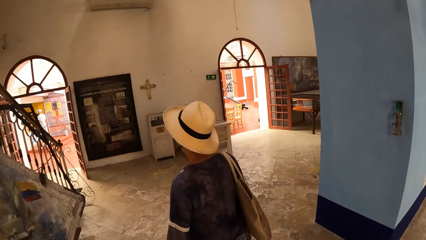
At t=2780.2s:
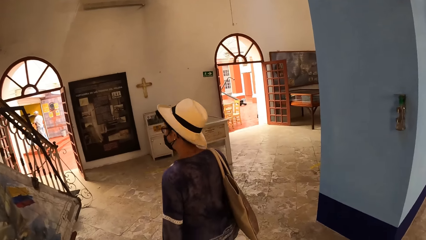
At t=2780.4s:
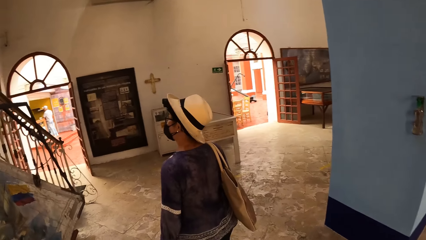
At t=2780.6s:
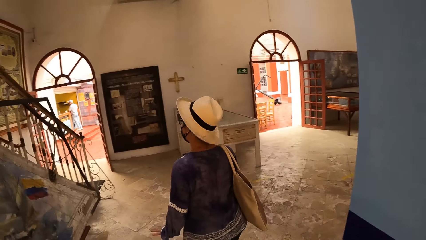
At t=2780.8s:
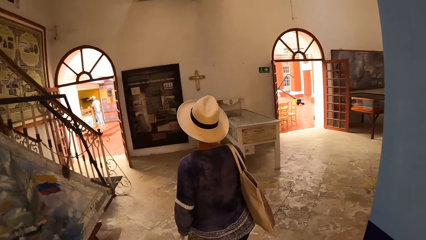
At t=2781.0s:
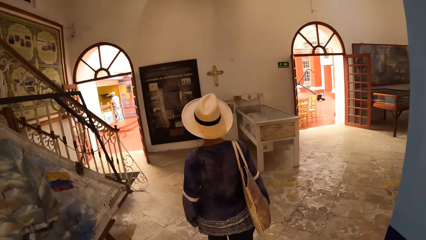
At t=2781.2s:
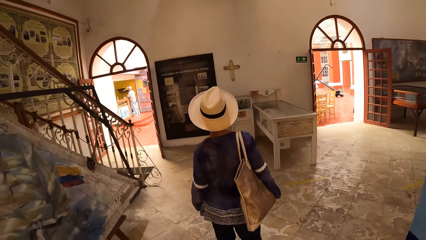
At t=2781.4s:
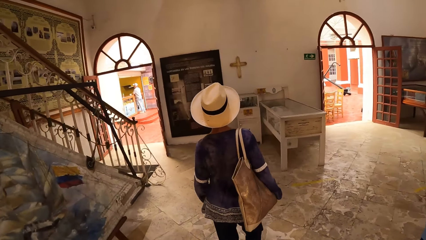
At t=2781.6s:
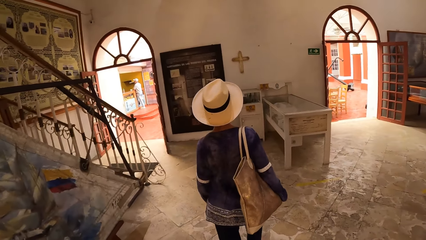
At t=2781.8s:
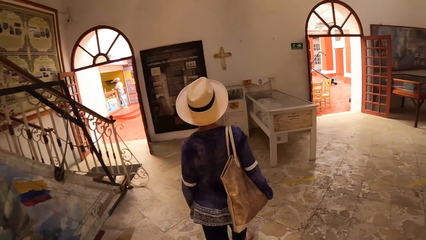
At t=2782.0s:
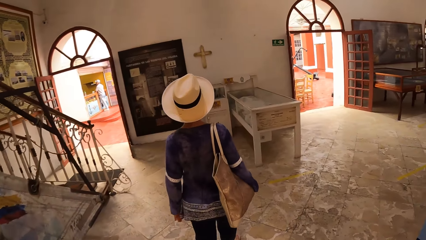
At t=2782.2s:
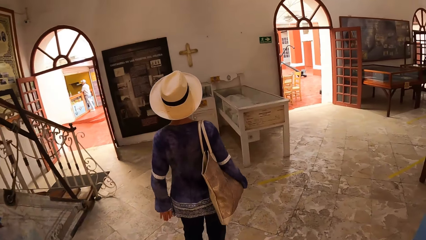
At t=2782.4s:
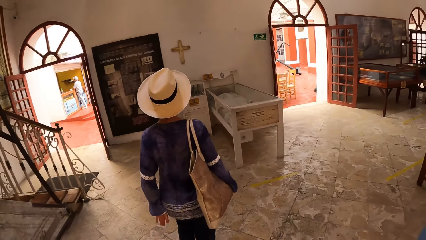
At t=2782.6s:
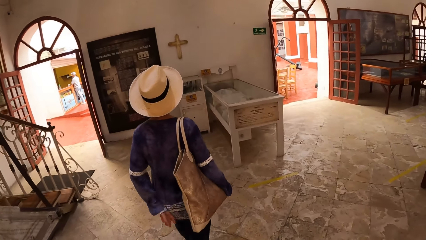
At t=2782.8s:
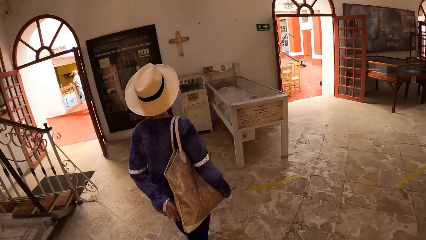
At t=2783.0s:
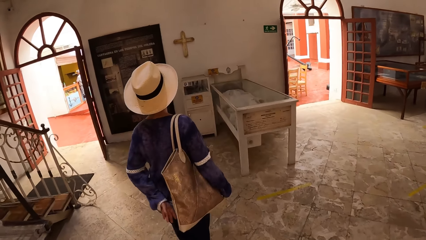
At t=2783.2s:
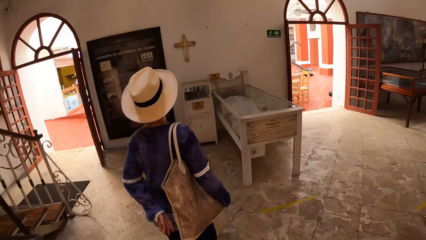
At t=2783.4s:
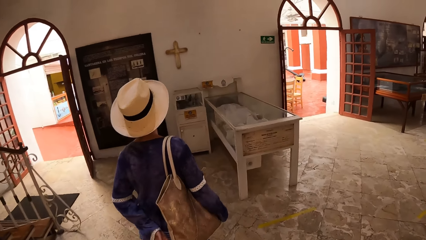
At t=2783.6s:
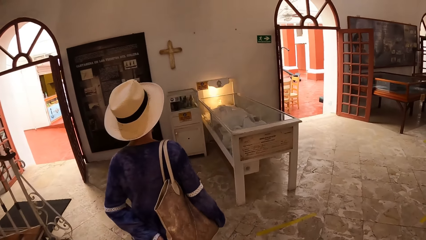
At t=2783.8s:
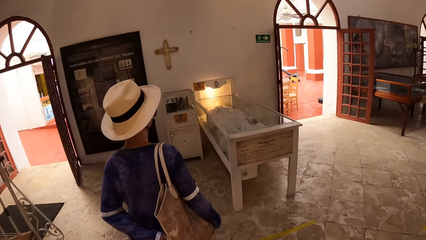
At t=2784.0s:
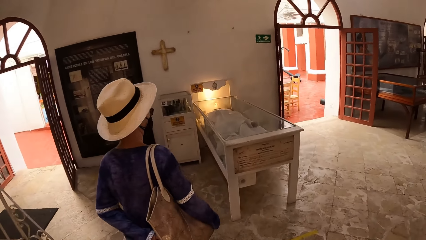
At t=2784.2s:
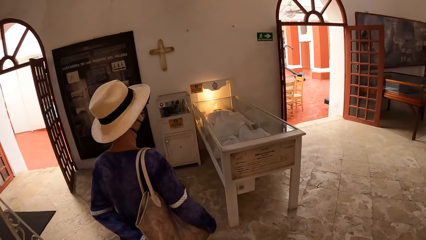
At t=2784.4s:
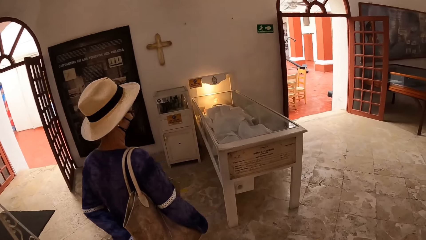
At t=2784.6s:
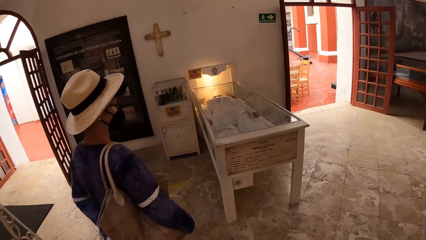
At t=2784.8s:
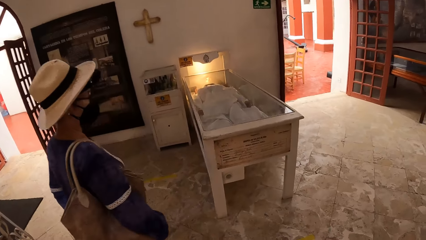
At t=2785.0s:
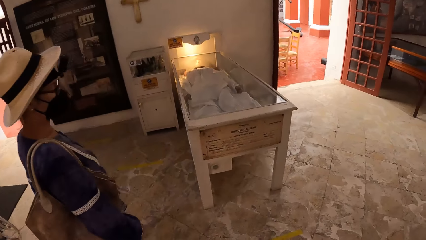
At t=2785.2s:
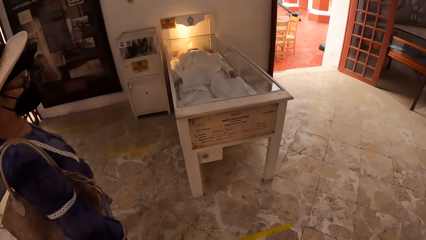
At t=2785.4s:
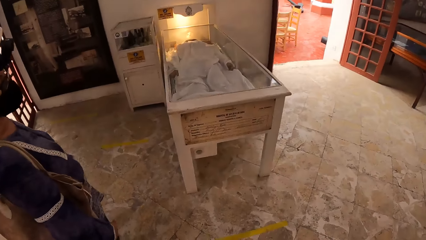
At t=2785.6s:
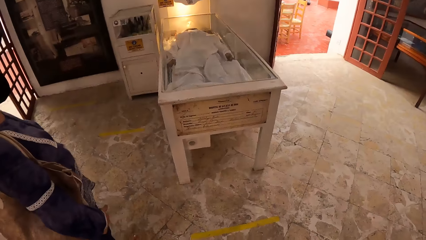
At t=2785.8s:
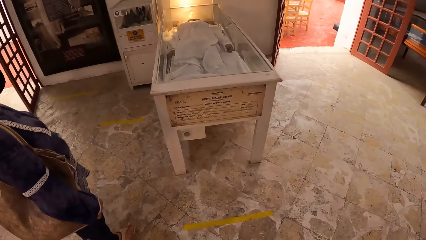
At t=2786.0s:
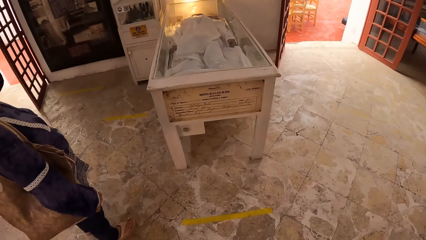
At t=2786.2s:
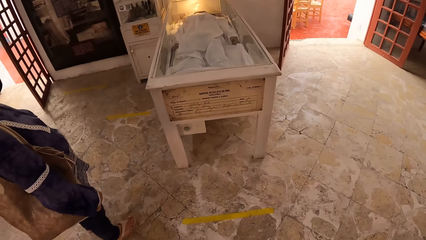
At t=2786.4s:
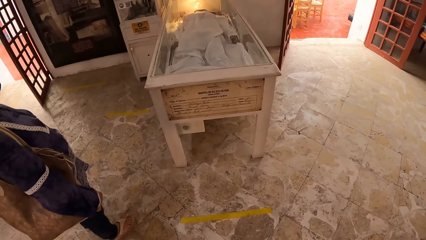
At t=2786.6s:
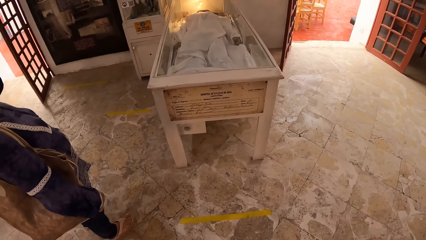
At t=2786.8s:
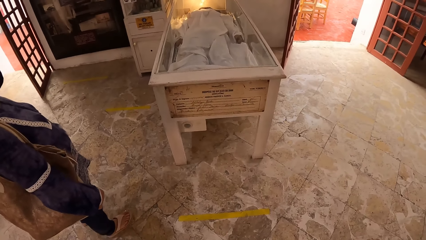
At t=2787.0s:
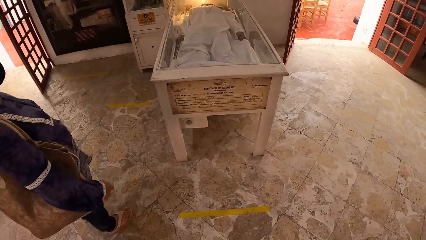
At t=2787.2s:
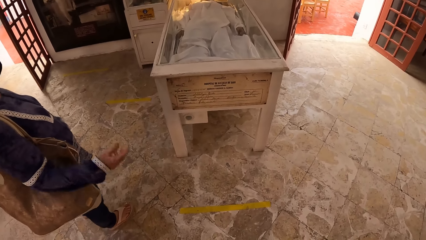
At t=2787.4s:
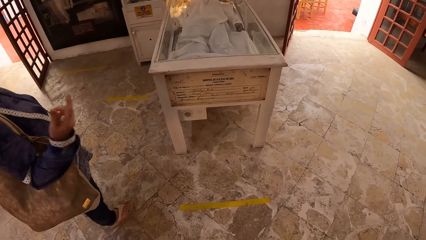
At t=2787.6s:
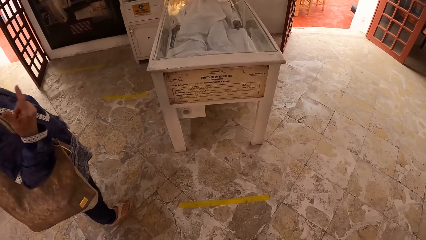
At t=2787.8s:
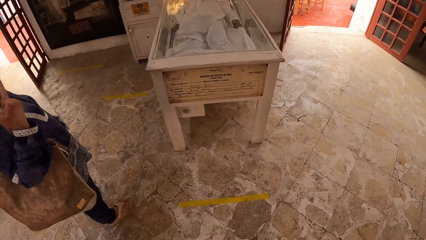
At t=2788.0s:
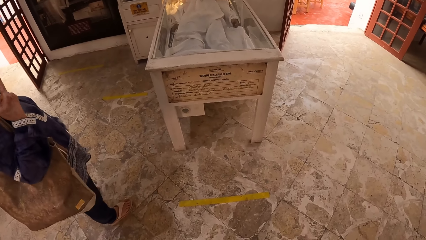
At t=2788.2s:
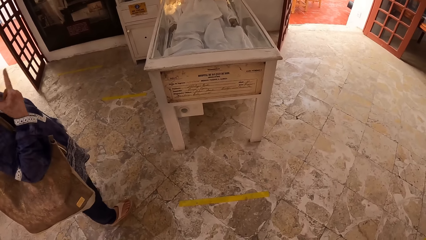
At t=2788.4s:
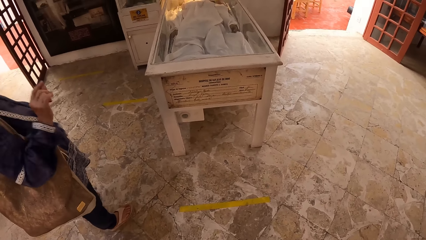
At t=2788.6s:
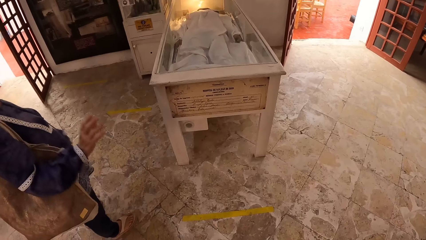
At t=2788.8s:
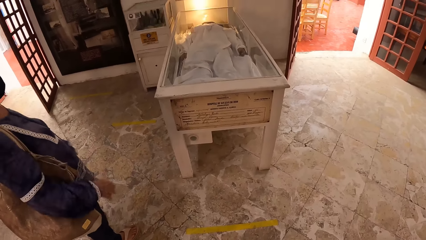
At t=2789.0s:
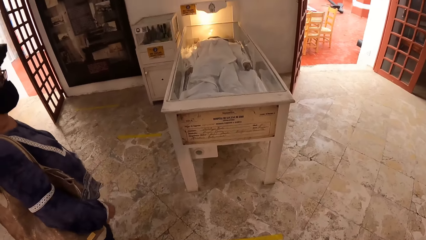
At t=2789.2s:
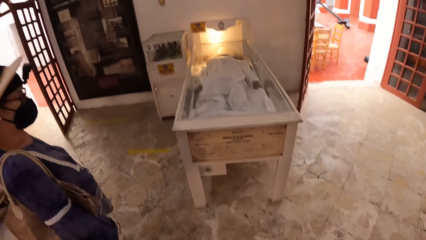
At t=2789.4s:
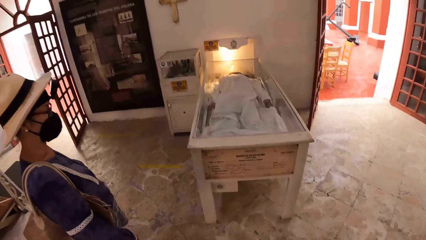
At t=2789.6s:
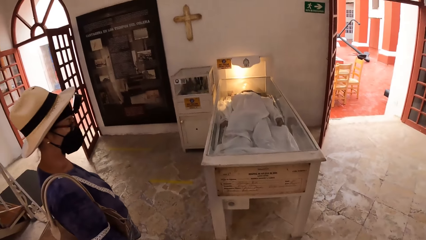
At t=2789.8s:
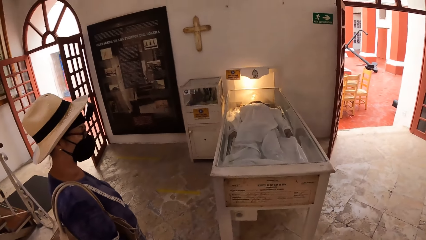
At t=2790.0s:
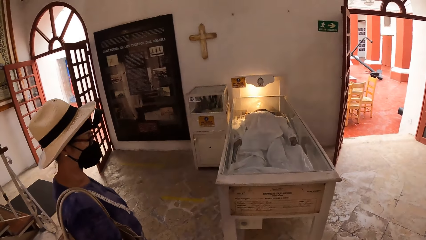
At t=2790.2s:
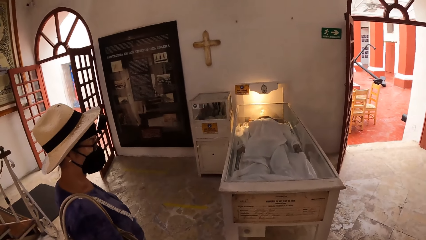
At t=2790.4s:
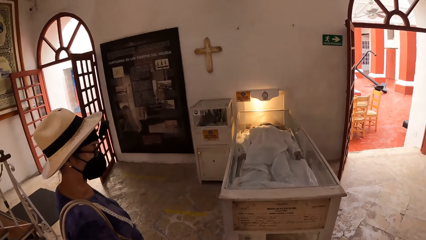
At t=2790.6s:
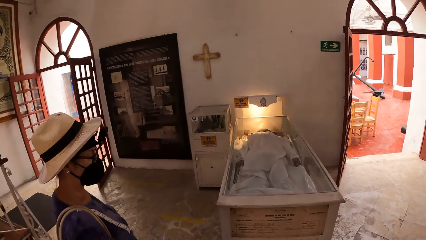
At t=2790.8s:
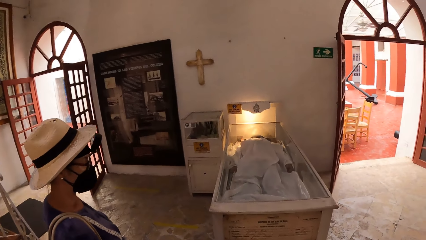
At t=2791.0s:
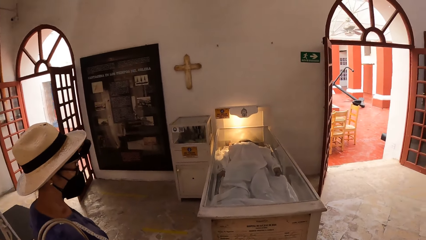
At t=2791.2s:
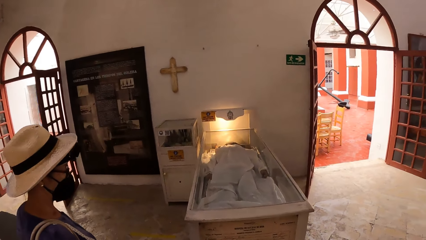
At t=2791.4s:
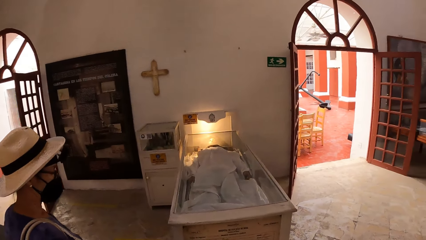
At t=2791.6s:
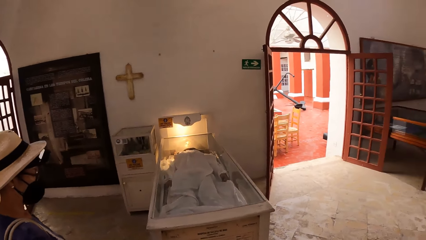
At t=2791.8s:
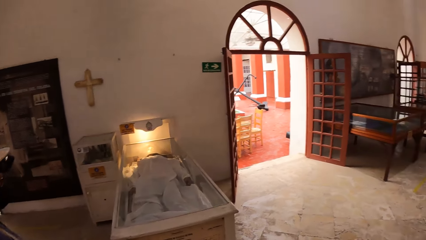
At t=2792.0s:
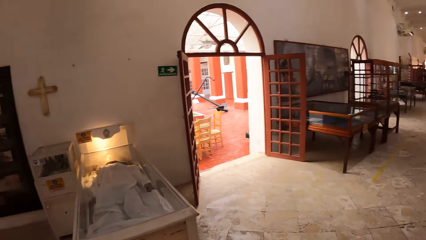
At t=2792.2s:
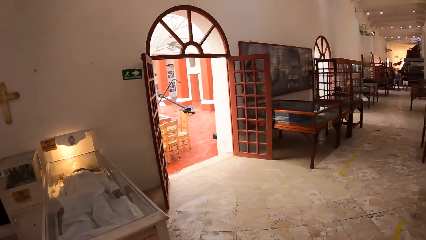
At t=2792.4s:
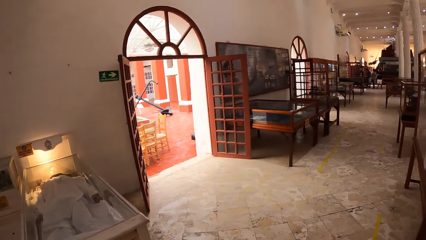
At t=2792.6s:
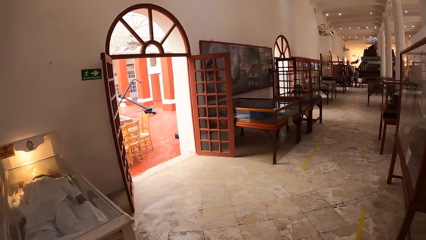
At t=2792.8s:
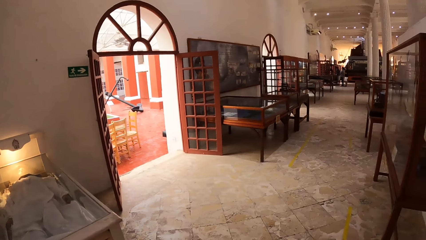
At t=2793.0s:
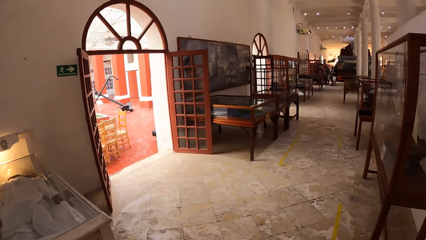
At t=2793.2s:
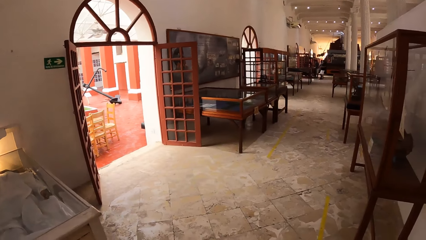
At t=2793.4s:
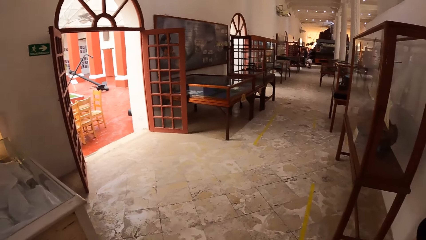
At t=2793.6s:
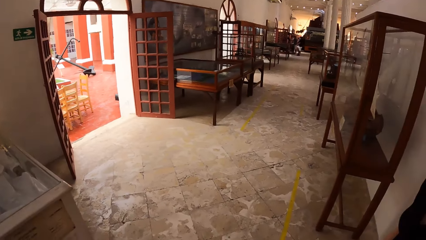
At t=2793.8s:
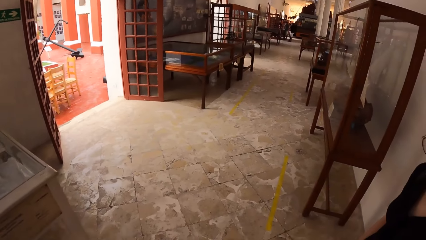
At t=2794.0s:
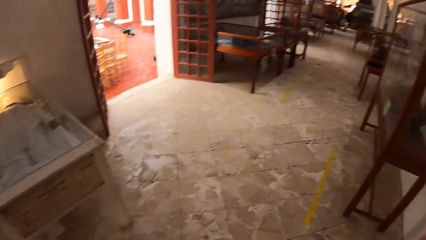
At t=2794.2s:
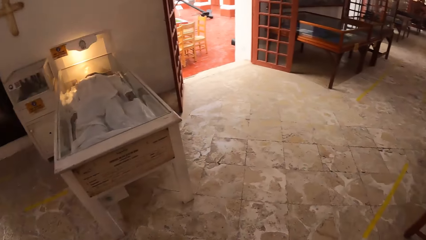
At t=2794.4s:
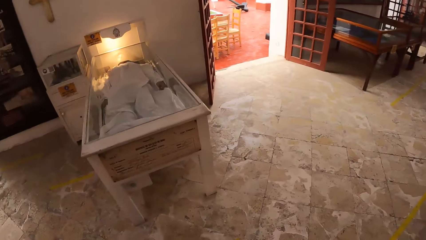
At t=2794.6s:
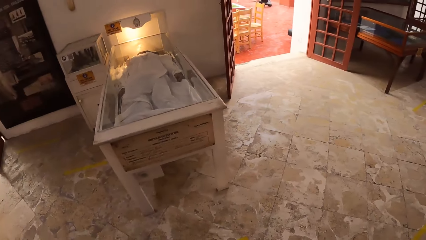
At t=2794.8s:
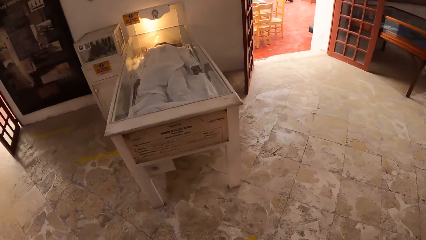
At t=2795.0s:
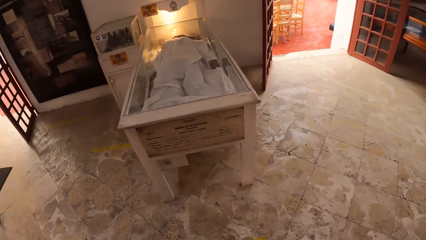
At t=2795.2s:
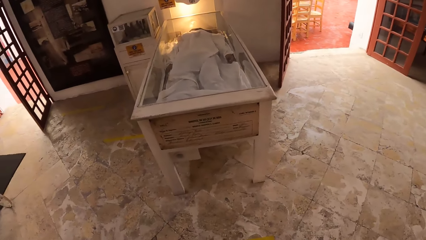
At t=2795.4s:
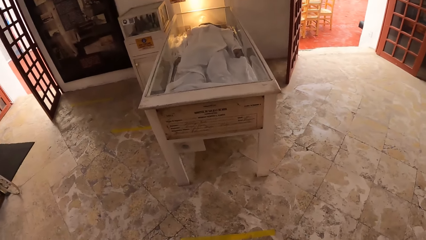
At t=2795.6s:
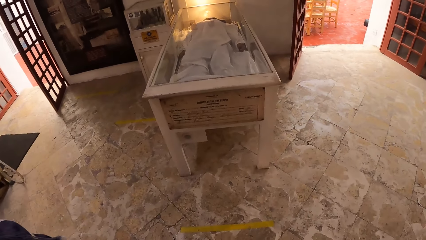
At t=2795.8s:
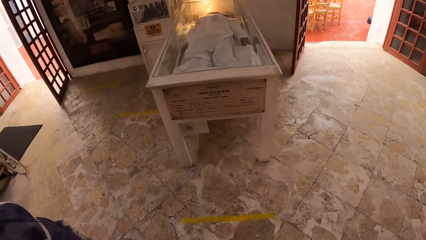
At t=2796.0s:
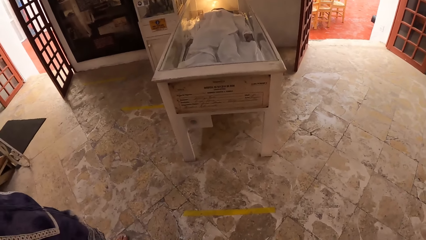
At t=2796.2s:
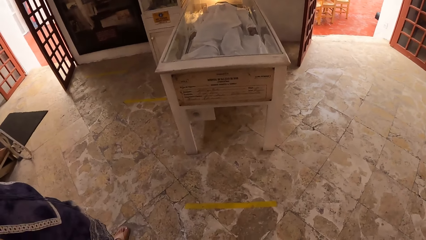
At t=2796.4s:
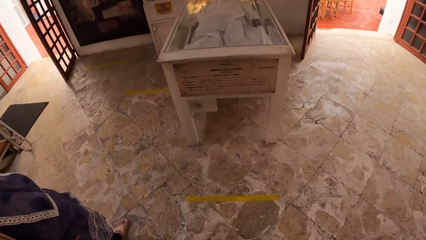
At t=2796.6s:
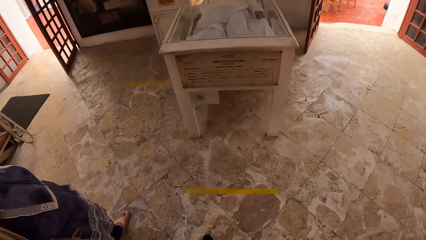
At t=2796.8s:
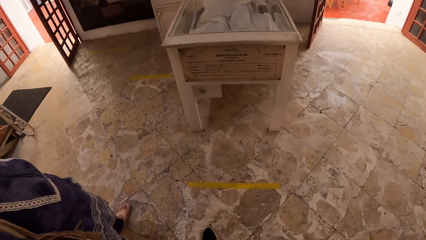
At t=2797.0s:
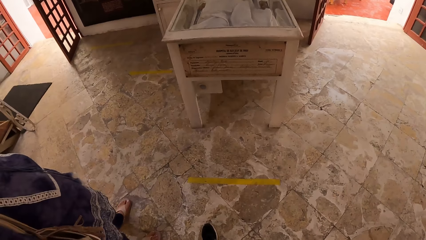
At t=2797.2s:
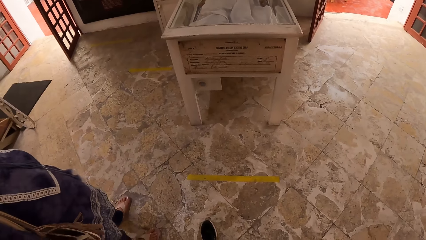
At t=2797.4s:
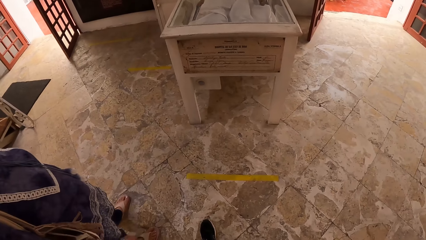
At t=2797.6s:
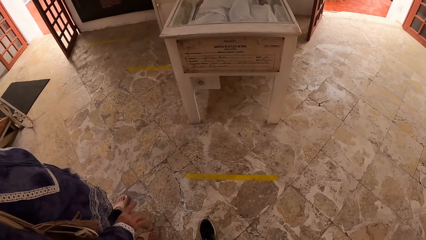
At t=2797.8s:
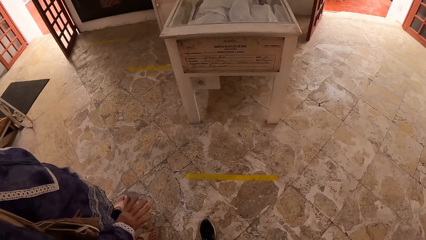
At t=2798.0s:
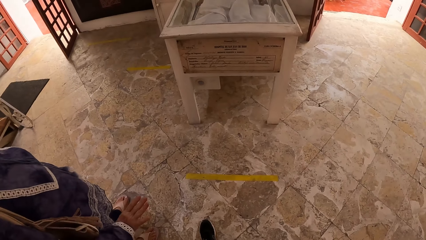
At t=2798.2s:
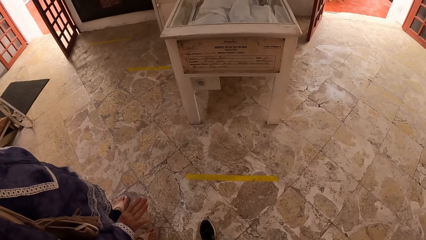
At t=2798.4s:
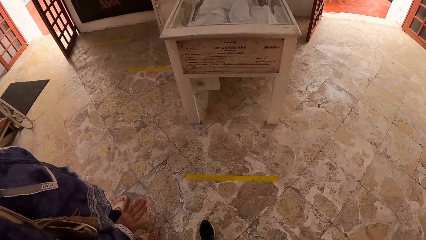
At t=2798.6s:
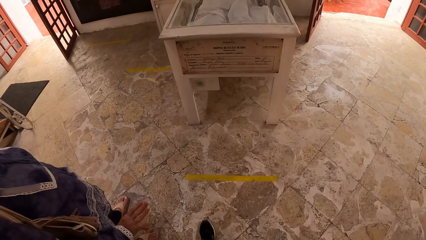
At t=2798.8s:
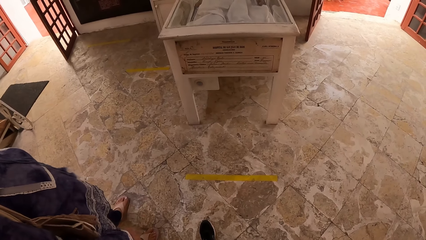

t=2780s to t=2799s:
The camera wearer walks towards an artifact with the woman. The woman lifts her hand. The camera wearer looks around. They look around again.
